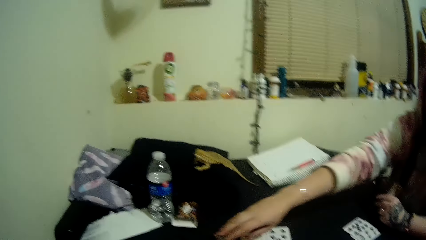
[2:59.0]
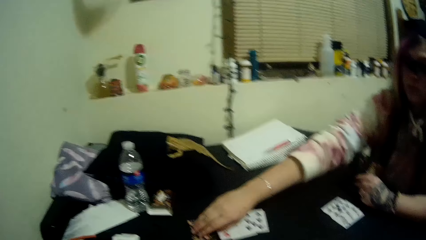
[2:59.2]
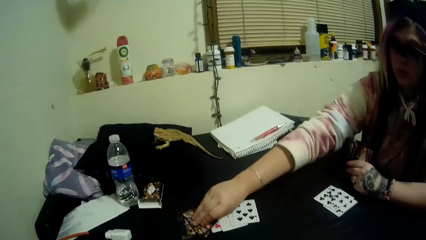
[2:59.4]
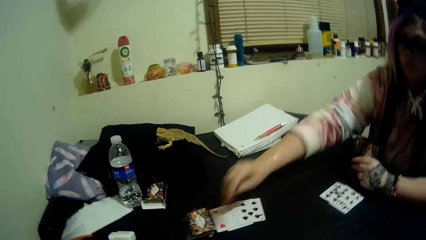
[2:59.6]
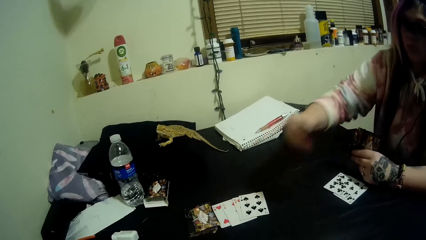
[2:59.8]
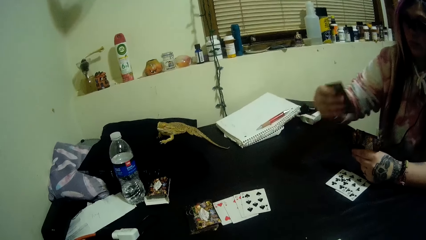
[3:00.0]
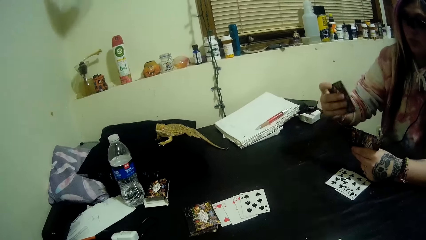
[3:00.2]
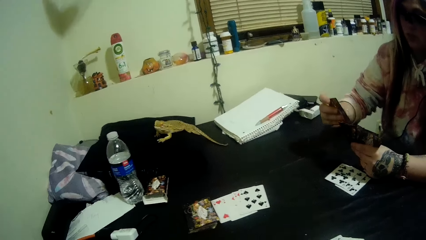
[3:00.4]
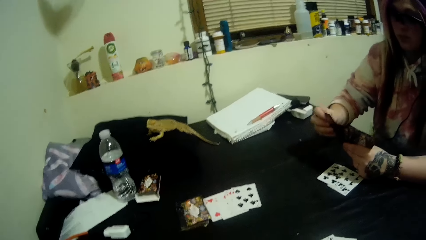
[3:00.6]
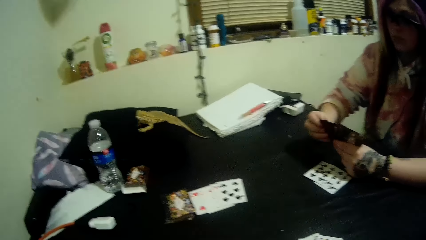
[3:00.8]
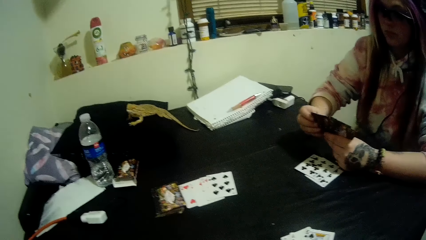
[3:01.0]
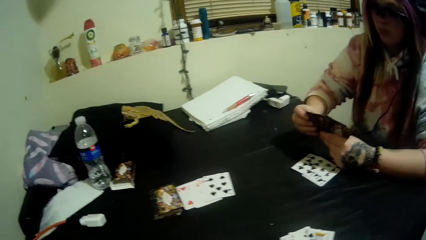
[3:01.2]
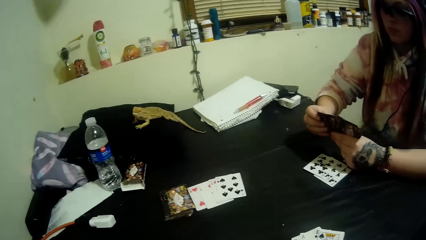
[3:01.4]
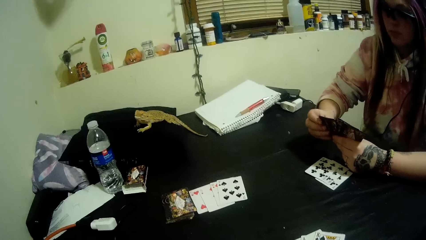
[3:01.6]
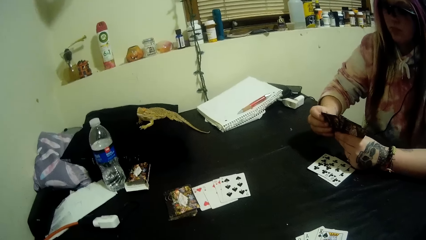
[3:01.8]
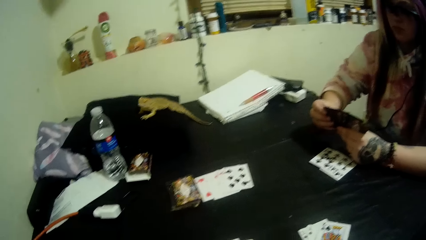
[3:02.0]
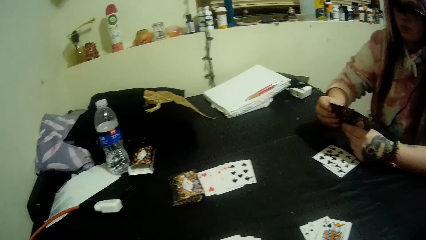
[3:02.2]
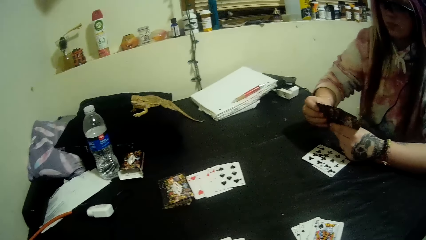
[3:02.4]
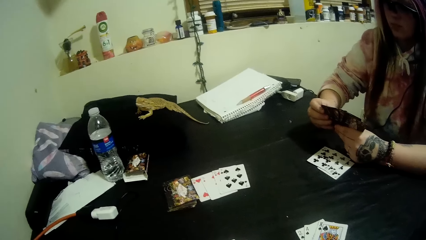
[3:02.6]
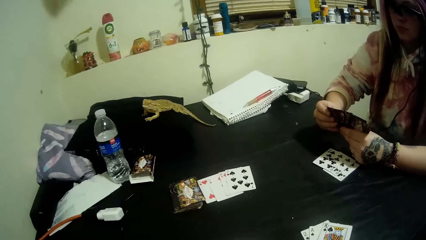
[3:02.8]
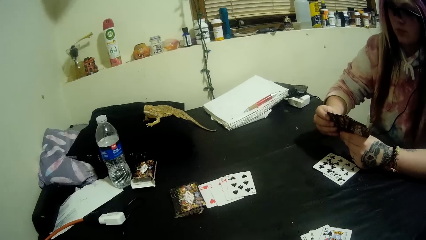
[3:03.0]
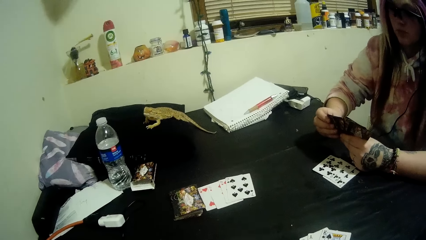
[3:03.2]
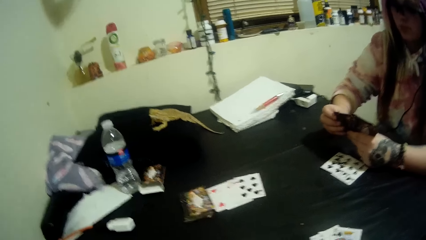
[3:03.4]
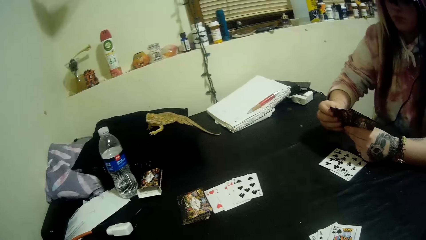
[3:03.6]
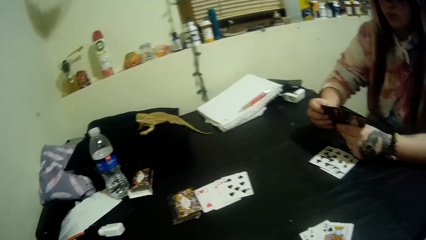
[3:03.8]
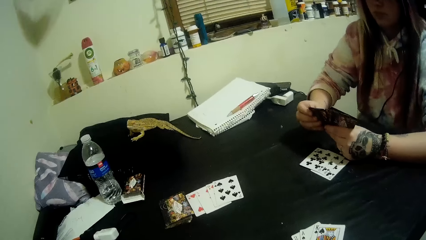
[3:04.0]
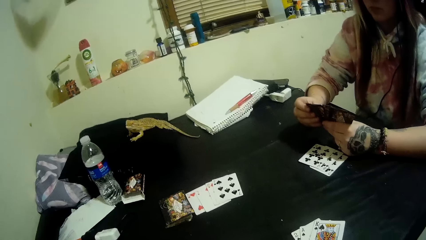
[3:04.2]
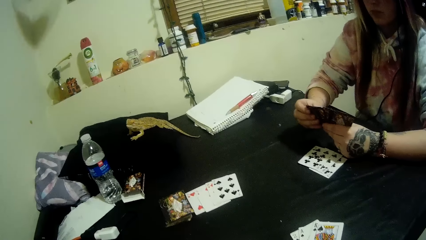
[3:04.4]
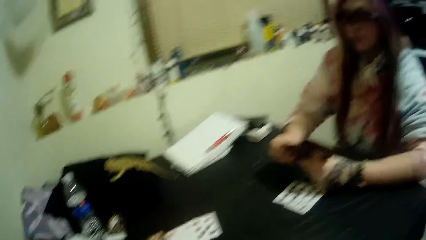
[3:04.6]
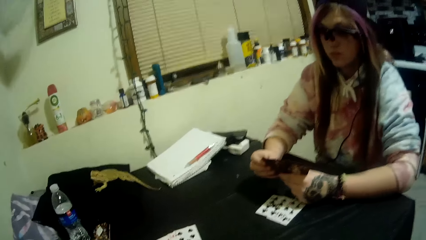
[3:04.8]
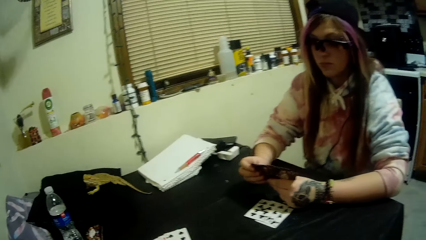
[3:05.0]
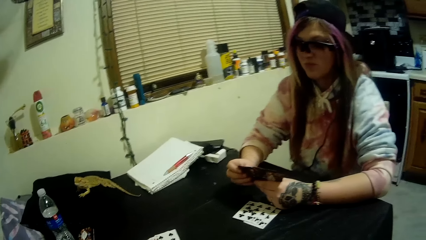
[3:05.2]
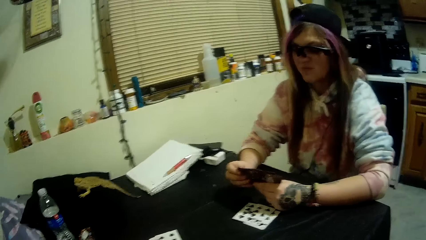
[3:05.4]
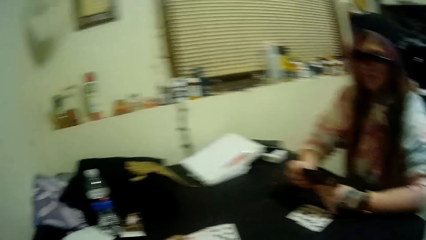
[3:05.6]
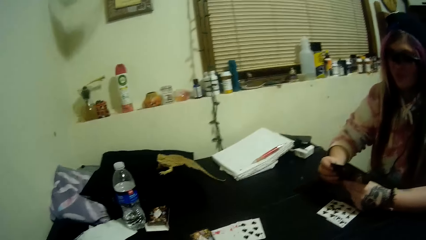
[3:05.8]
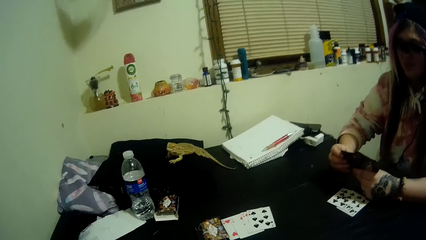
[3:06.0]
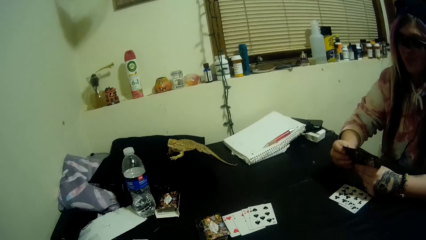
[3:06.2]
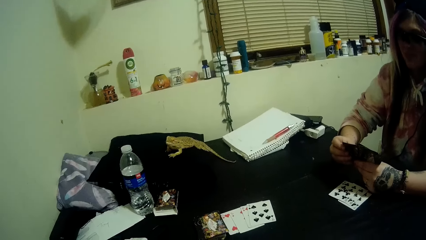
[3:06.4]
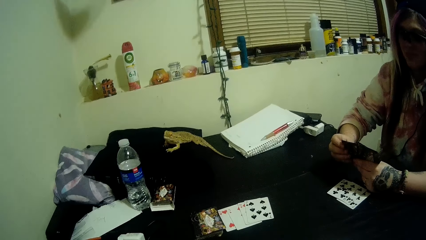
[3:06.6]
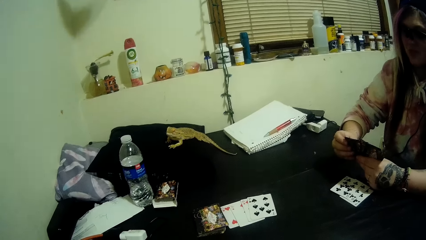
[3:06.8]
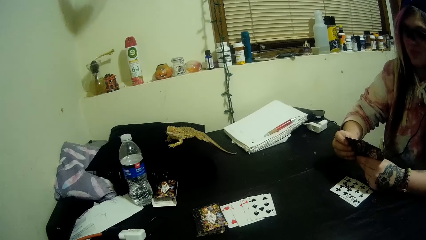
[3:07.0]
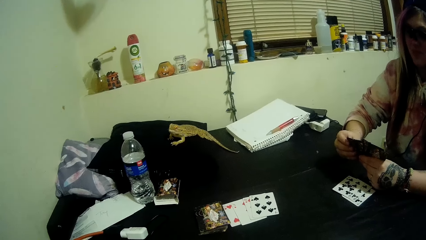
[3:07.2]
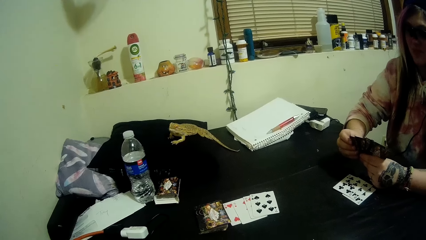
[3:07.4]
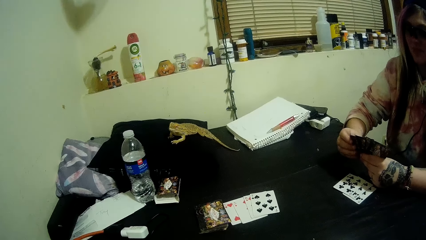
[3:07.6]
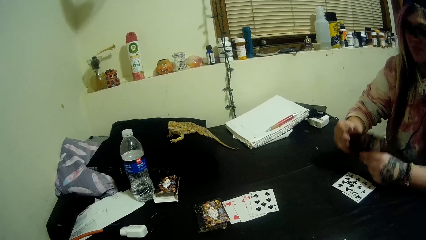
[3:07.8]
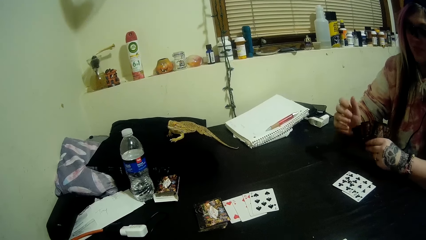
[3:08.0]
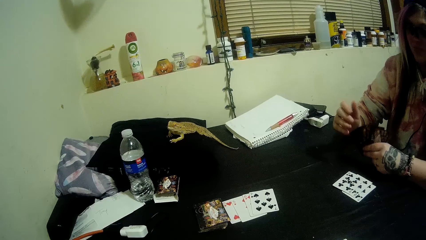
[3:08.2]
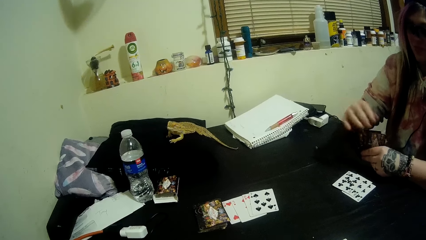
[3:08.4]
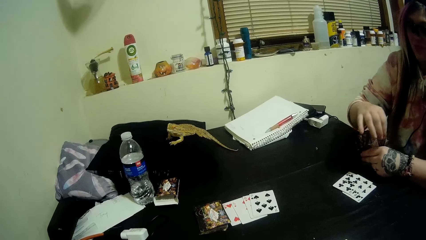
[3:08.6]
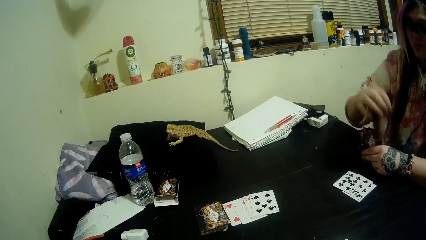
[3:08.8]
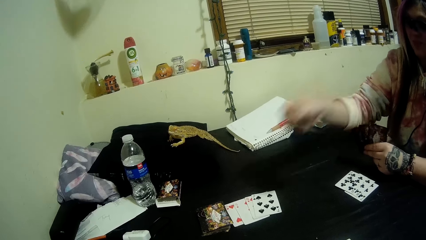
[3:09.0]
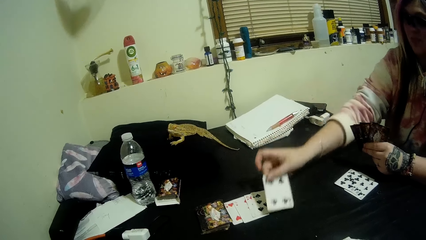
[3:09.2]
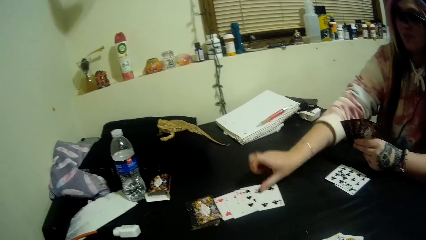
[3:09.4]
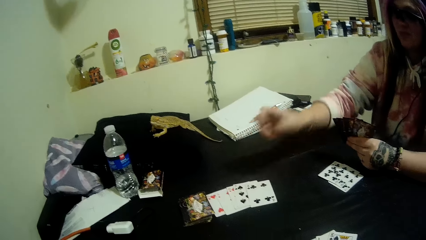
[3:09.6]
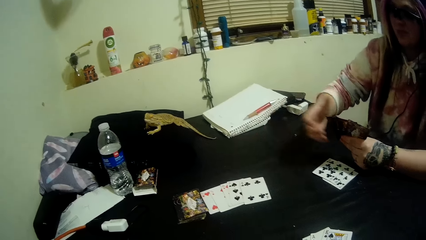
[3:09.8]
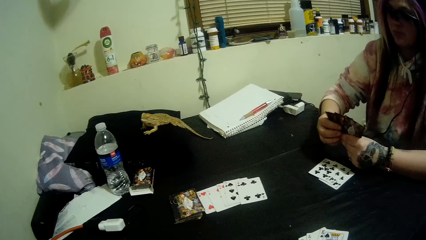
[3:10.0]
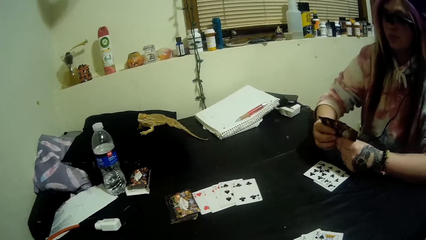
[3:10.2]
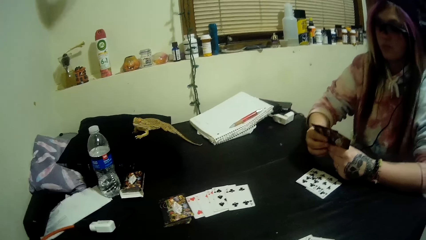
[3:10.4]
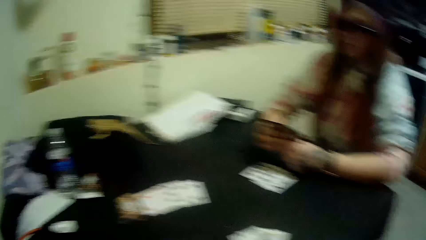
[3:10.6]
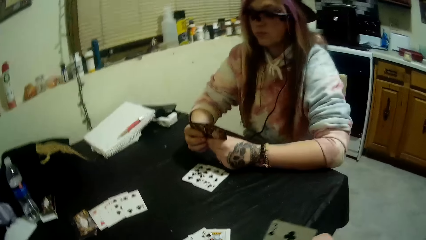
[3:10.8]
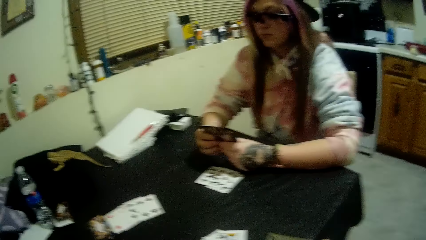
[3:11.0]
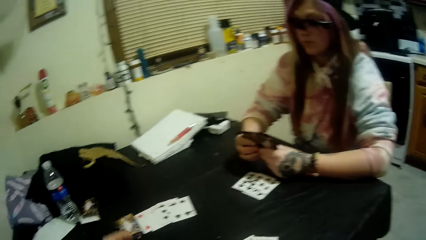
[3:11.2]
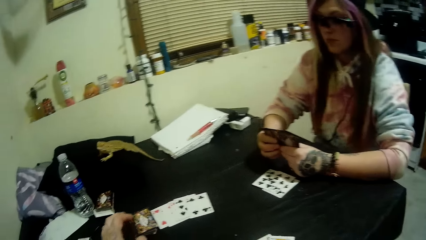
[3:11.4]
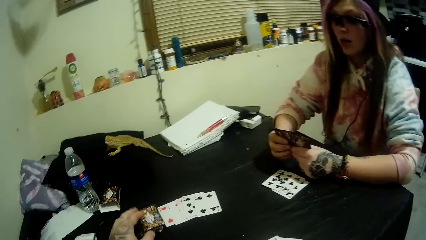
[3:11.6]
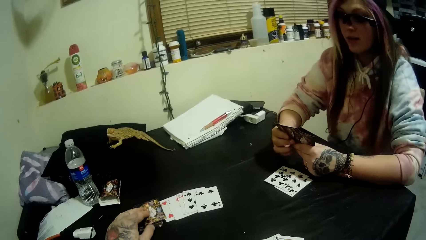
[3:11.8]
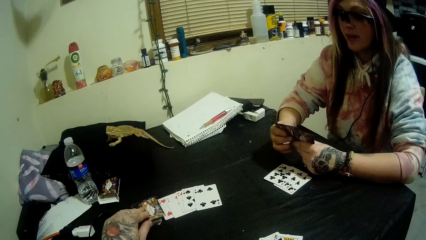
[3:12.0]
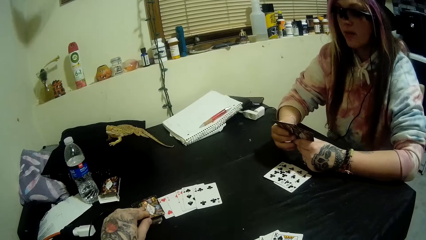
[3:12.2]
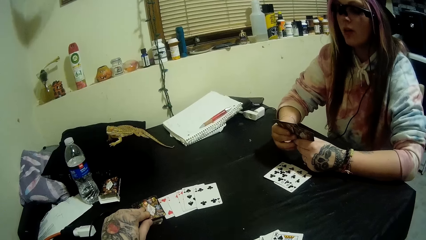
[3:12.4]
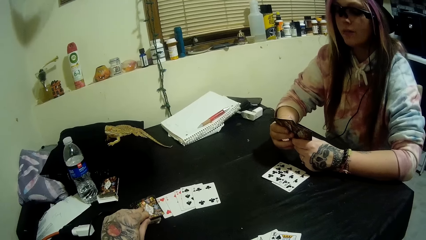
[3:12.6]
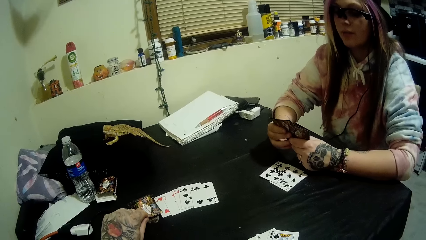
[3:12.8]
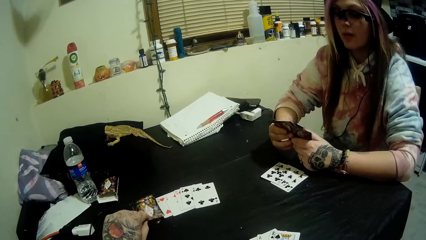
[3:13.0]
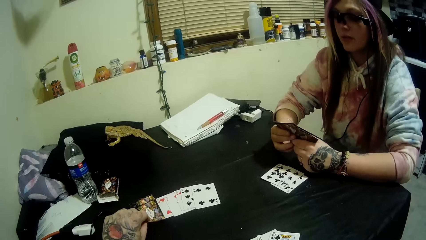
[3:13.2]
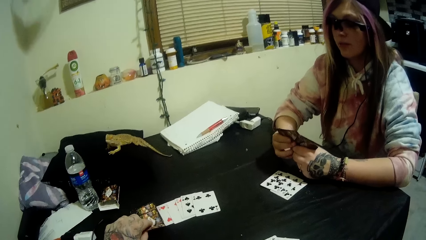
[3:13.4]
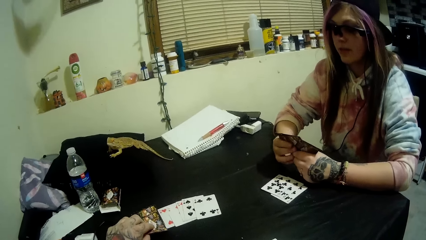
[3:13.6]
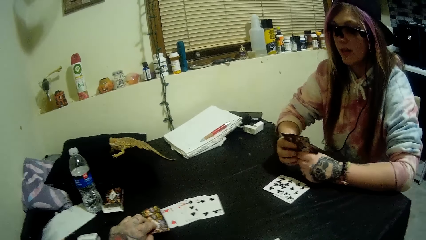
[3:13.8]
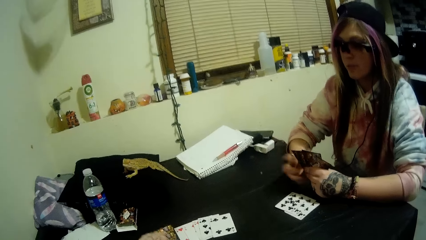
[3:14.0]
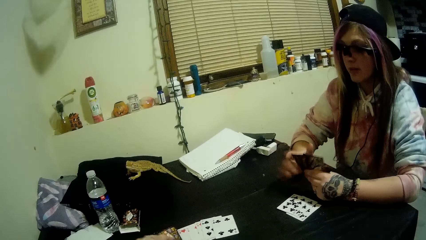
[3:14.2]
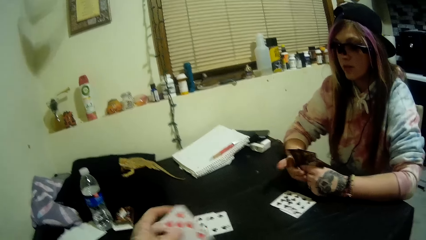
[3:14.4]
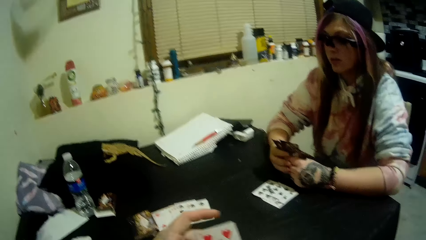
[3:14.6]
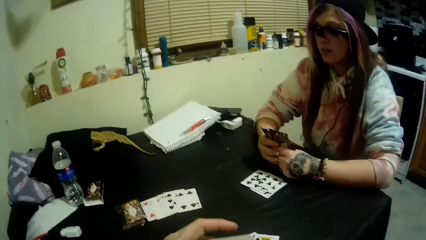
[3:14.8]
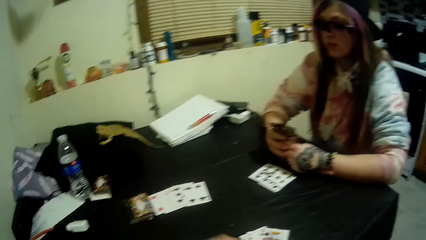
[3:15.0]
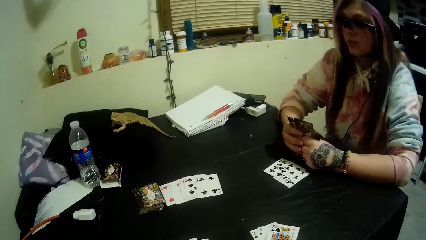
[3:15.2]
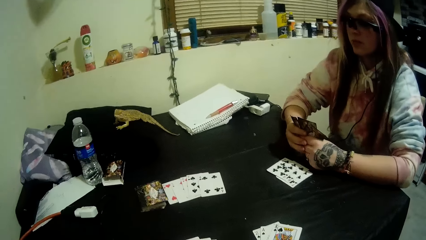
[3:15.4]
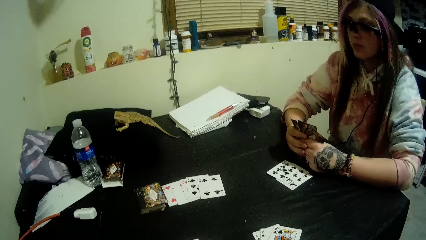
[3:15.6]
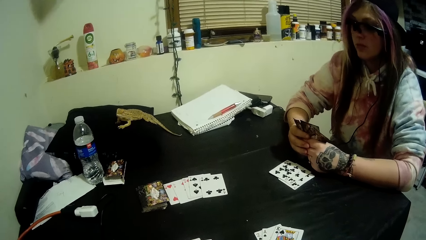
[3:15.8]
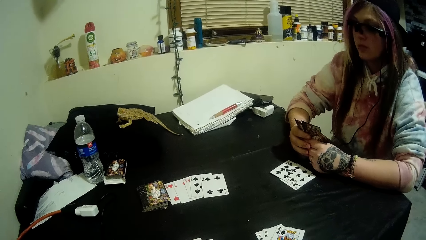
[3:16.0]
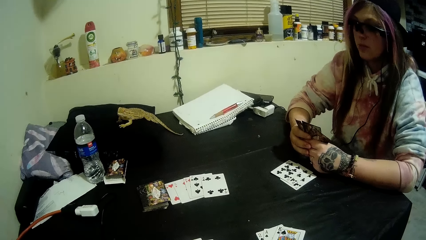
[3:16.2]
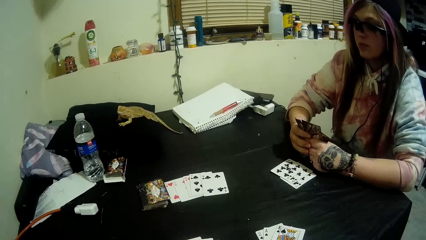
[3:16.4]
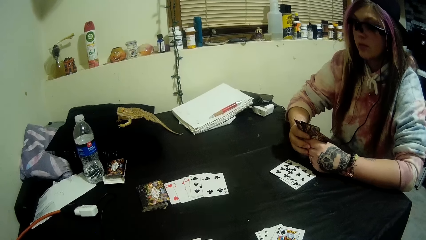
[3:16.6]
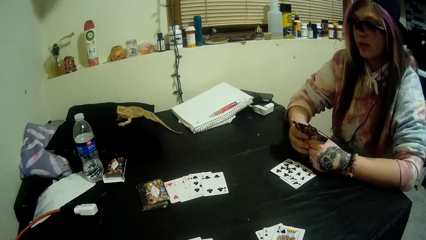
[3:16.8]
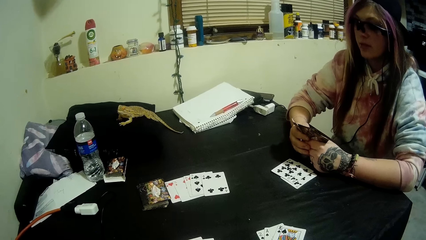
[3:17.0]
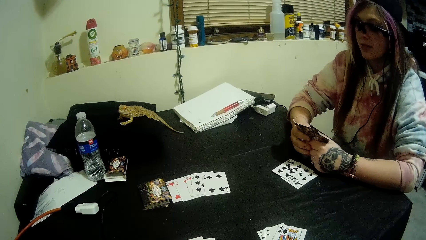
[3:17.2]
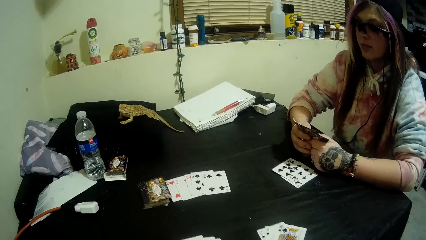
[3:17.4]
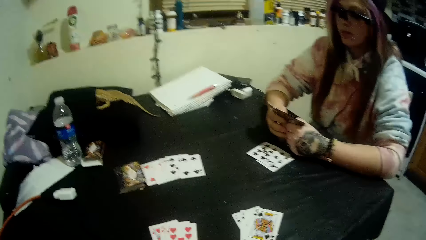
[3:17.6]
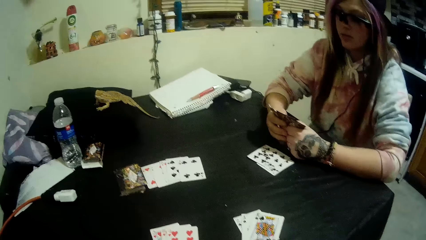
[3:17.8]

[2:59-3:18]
A woman picks a card from the stack of cards with her right hand. The woman looks at the cards. The woman drops a card in her hand on the cards beside the stack of cards. The camera wearer picks a card from the stack of cards with his right hand.
